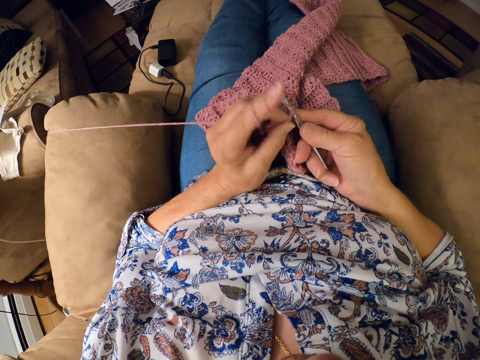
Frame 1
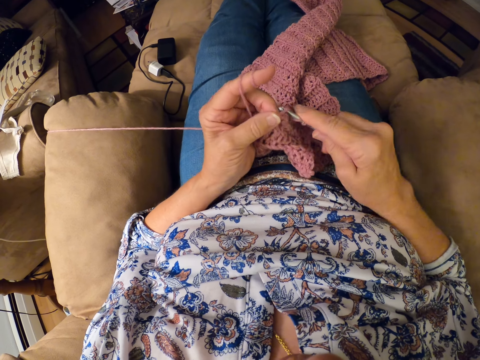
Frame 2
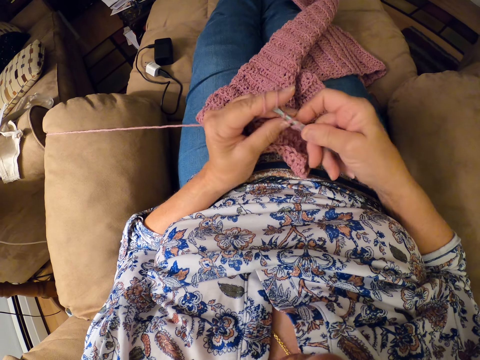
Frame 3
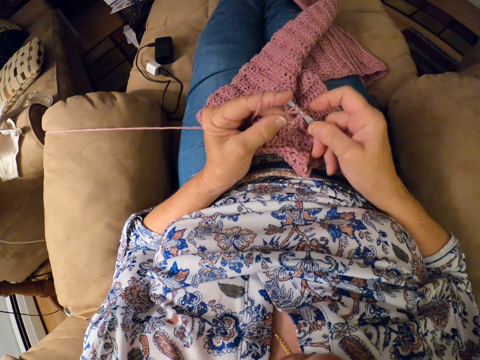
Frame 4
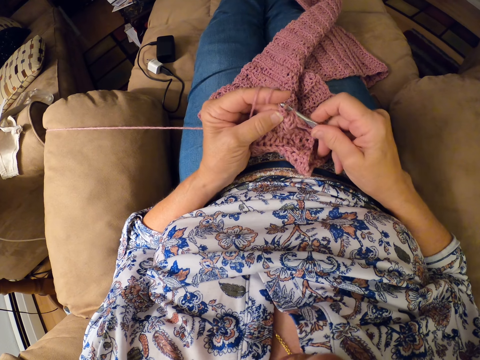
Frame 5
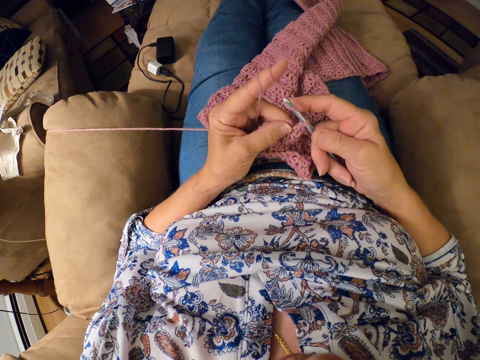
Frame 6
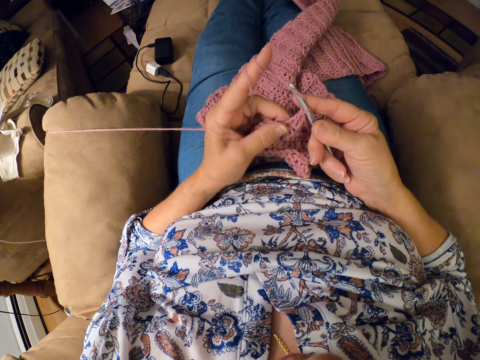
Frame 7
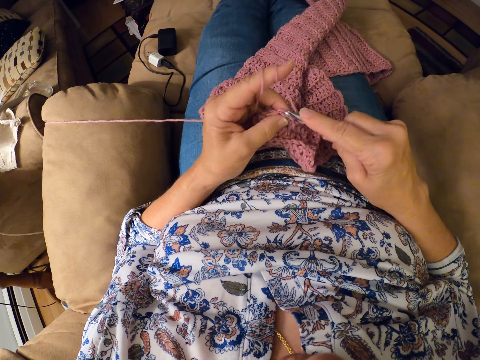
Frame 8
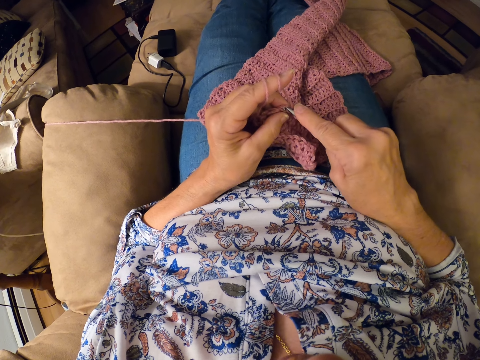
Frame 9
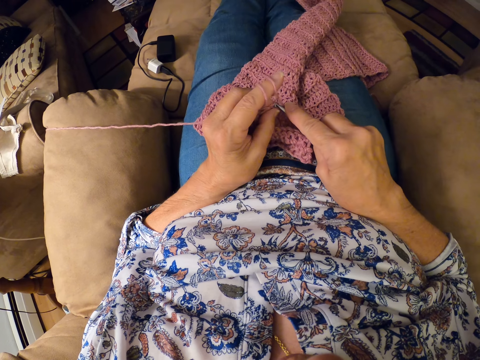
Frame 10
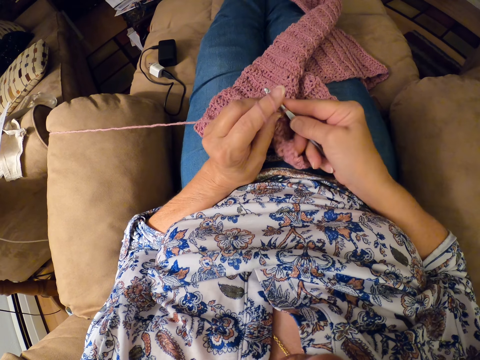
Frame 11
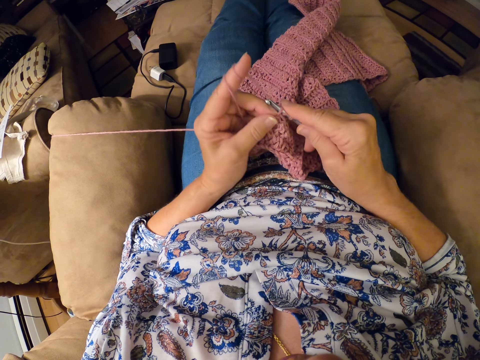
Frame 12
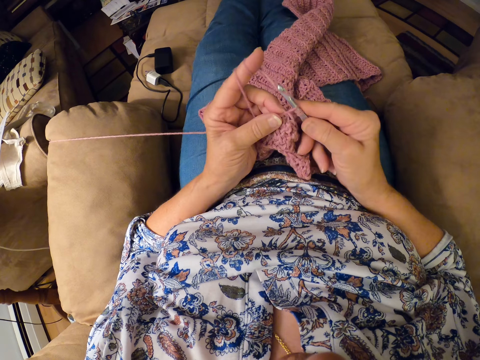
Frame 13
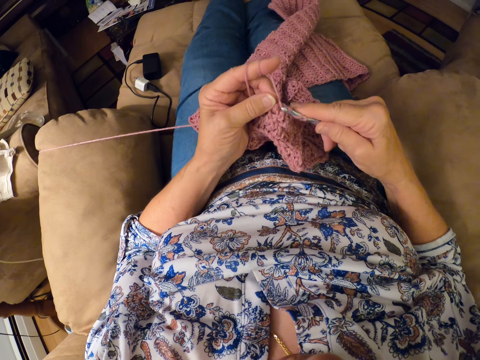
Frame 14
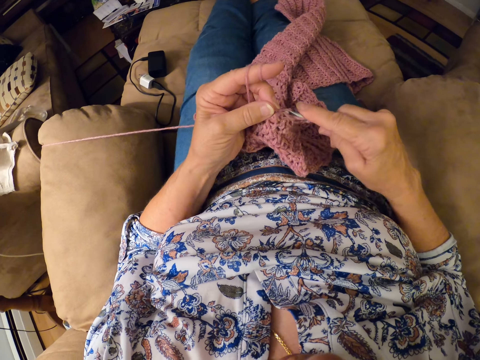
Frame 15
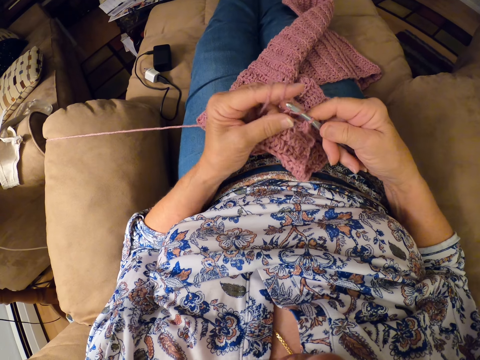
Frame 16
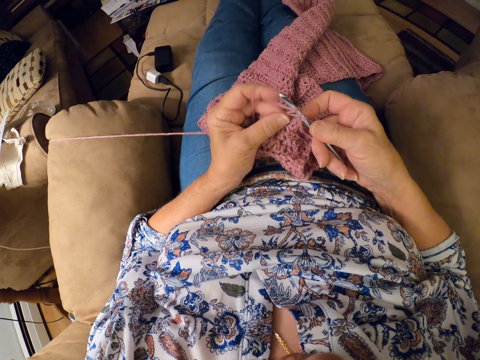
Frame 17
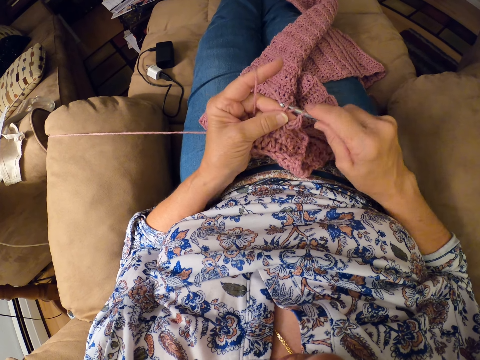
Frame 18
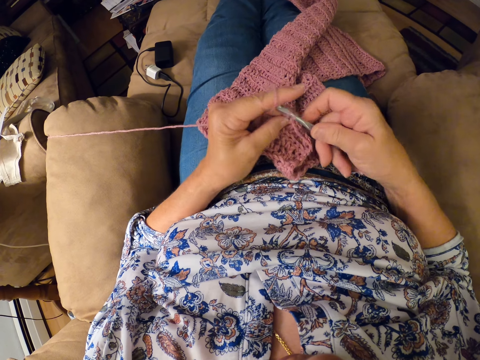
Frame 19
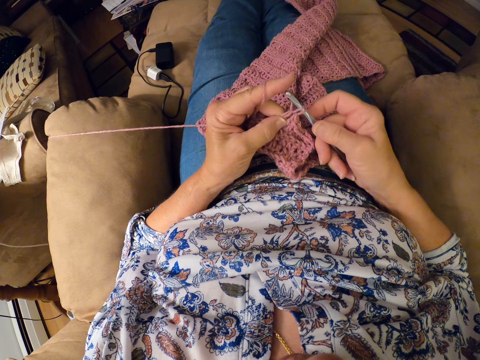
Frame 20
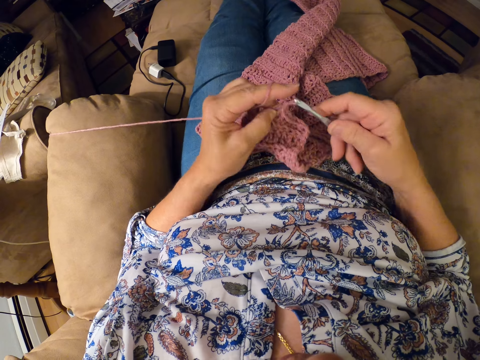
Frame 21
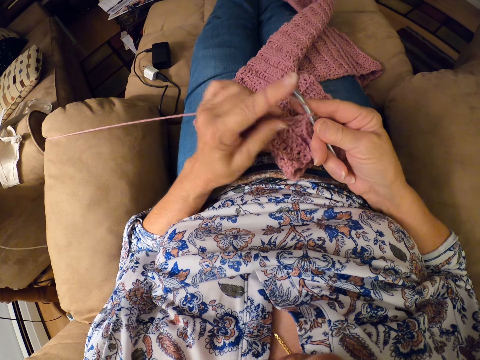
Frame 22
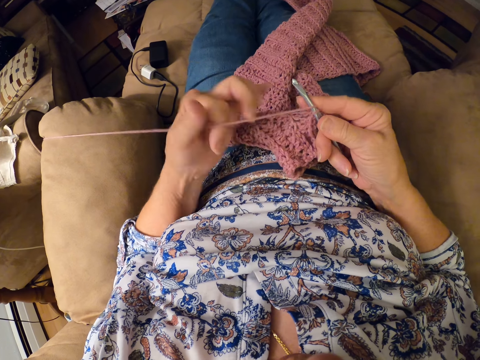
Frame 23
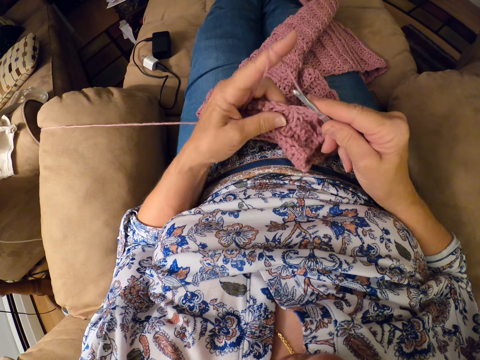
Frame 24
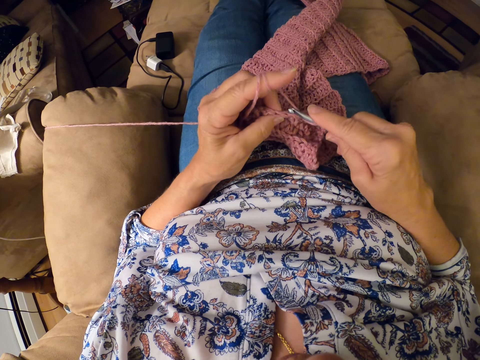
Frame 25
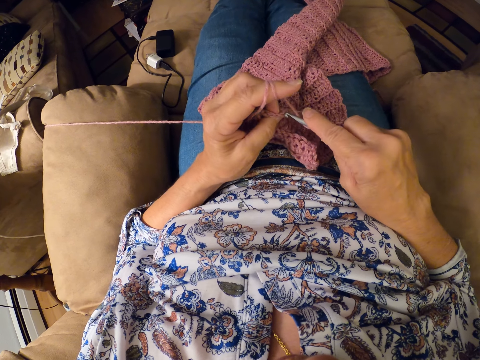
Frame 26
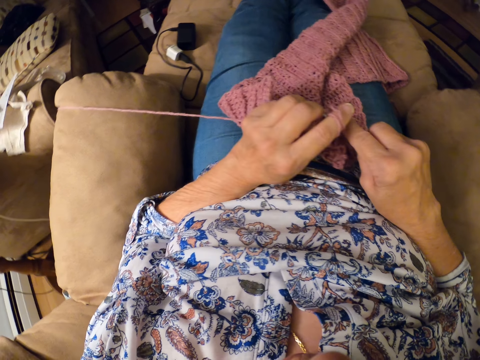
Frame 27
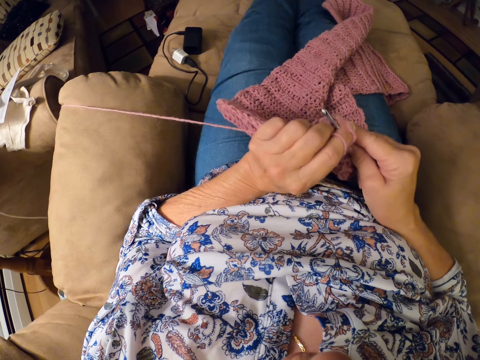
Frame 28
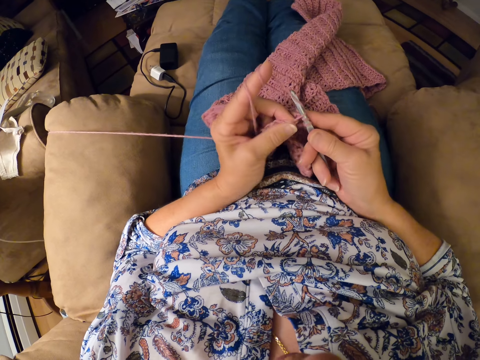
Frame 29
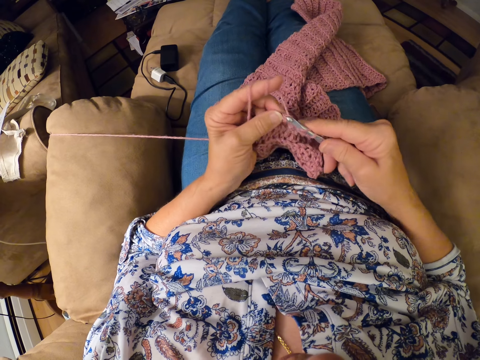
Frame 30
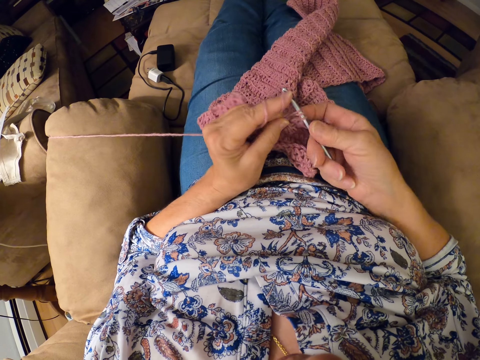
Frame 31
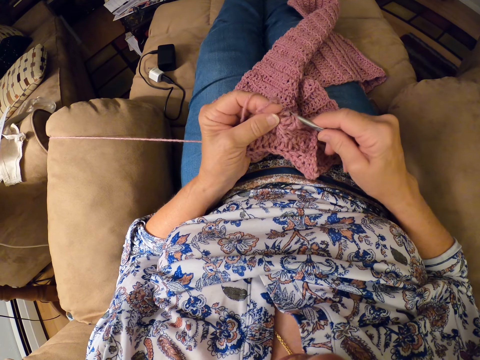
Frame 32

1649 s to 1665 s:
The camera wearer twirls the yarn around her left hand. She continues crocheting the yarn with the crocheting hook.

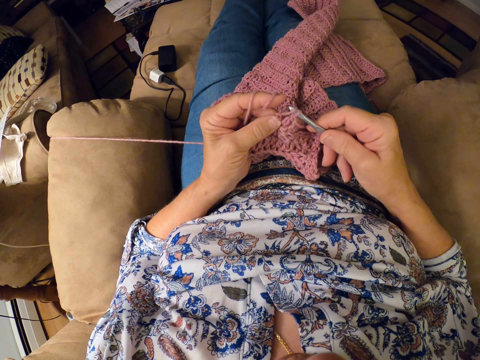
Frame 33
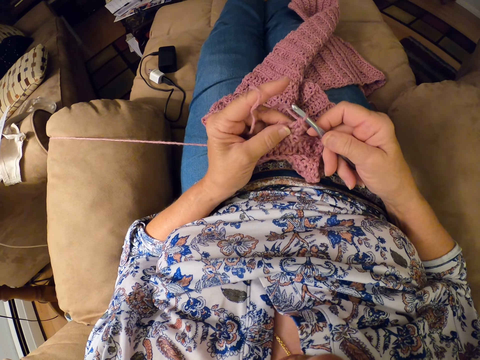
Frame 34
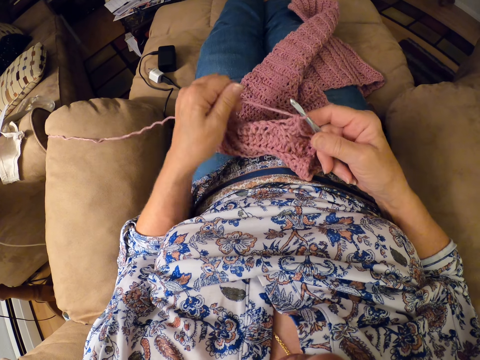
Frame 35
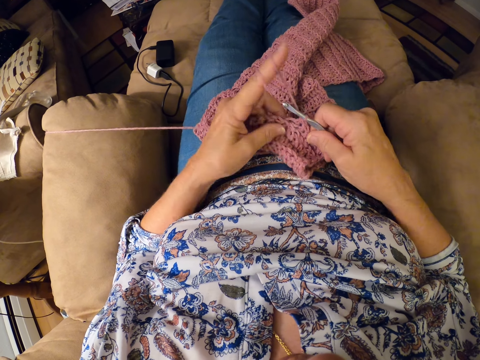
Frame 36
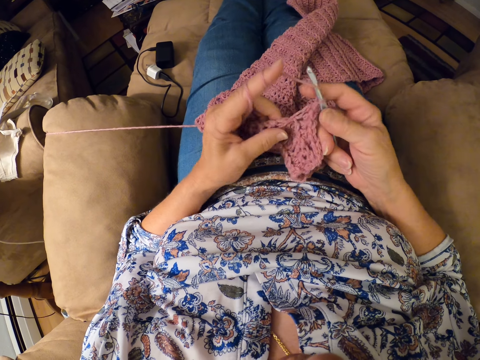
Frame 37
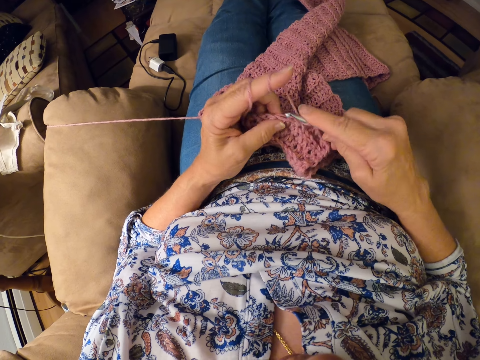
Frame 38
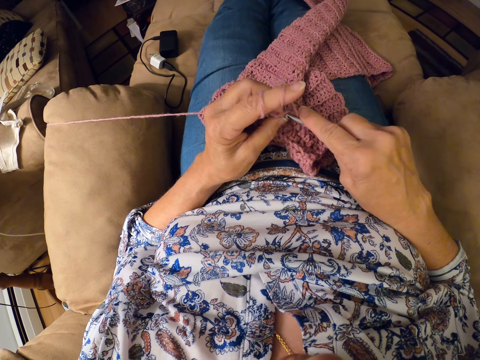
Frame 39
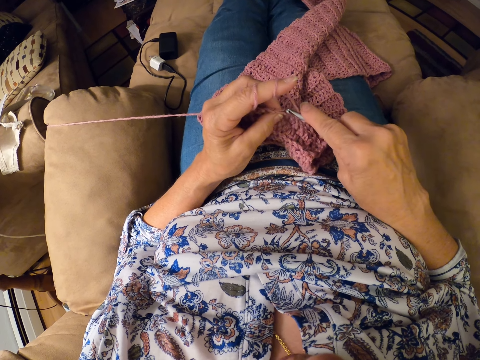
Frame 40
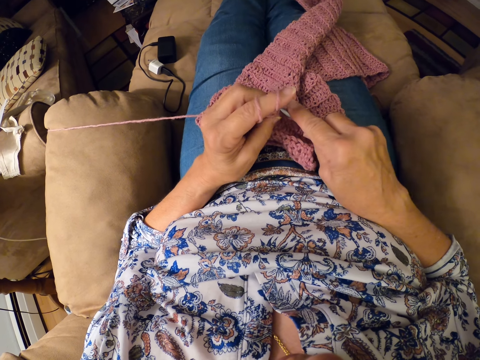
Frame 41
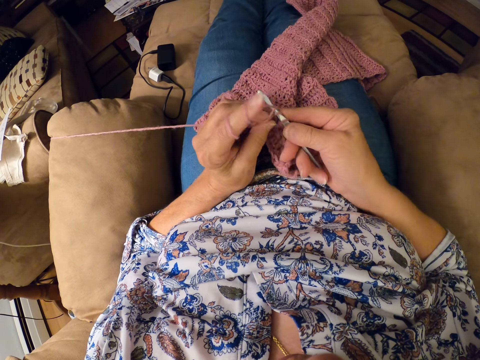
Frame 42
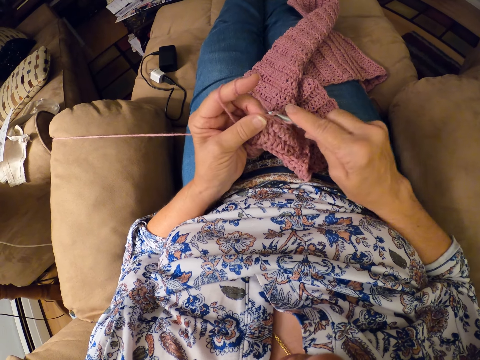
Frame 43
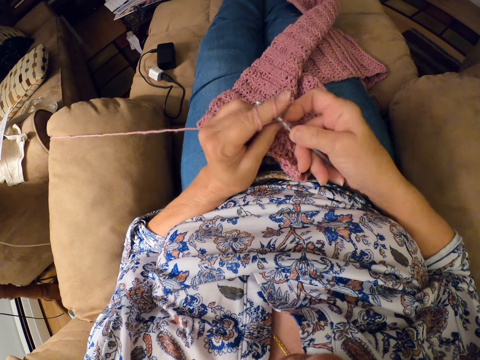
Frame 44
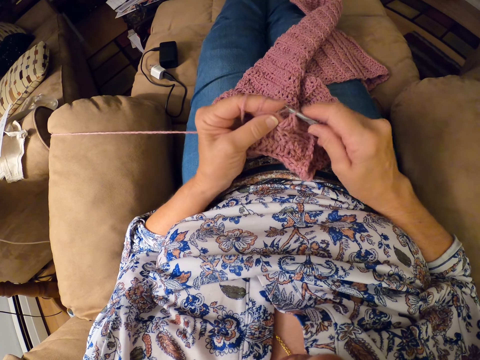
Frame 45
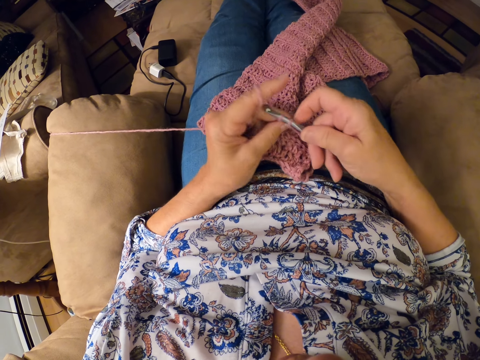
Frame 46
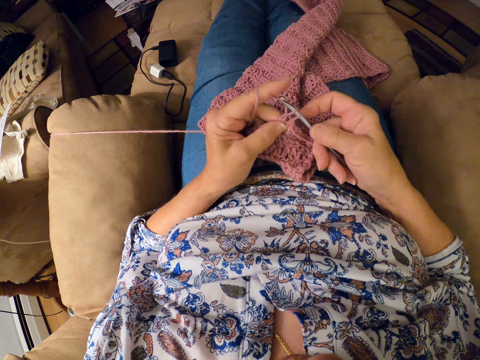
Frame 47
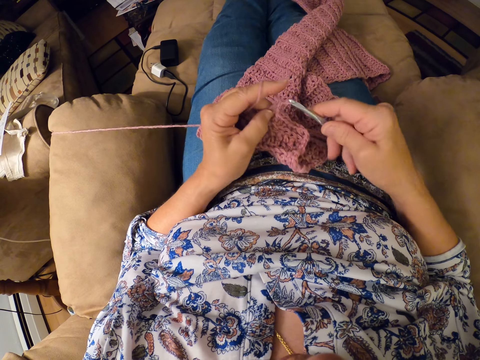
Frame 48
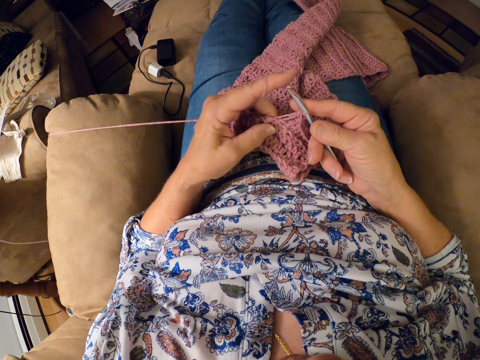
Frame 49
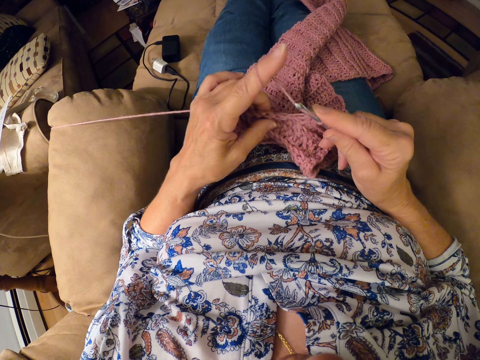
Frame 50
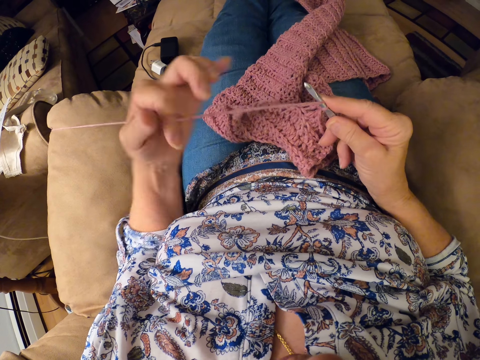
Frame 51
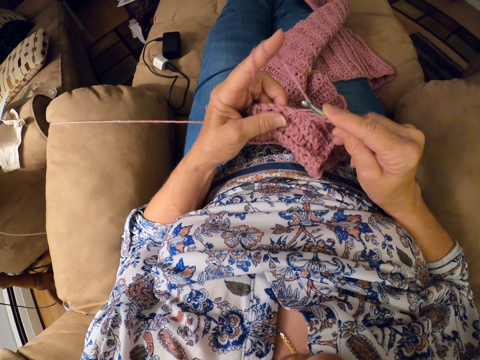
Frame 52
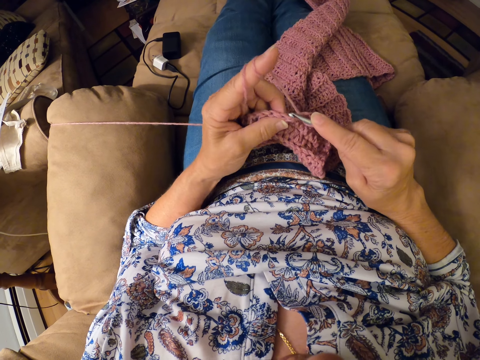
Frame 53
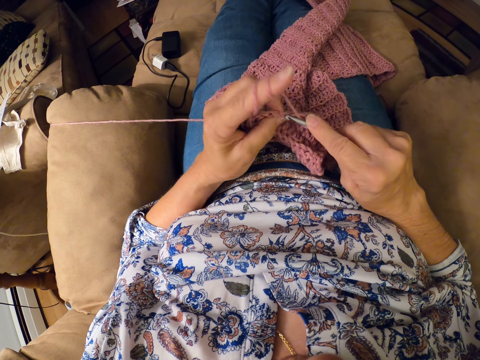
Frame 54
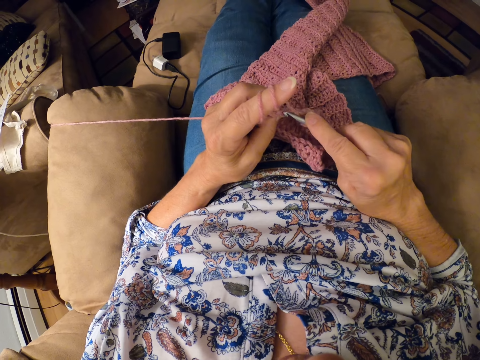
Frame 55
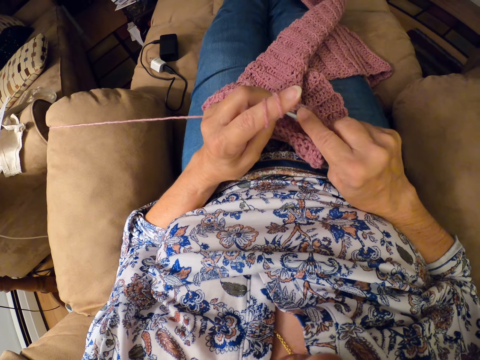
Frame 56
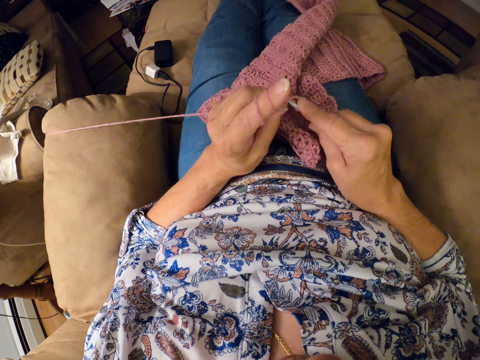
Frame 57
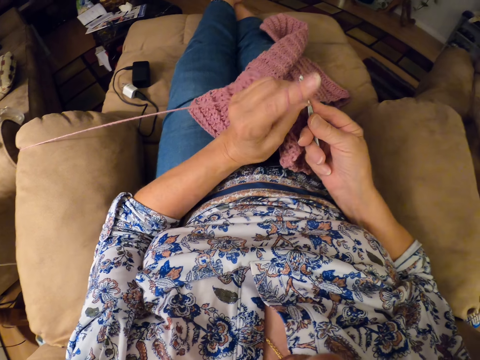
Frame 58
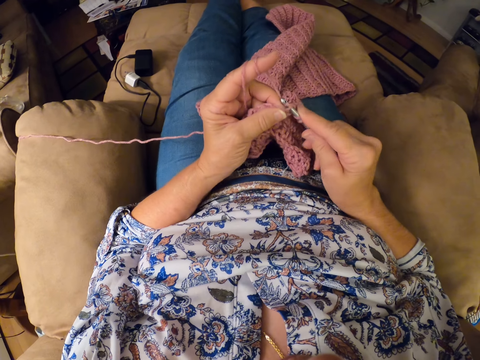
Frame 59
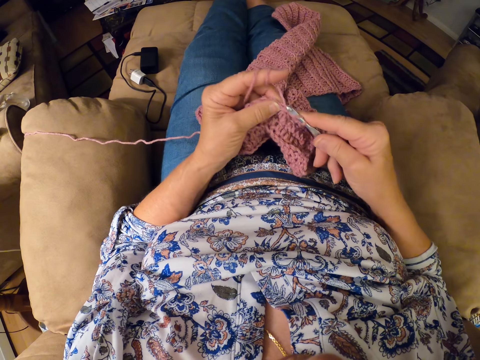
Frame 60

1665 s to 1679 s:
The camera wearer twirls the yarn around her left hand. She continues crocheting the yarn with the crocheting hook. She twirls the yarn around her left hand. She continues crocheting the yarn with the crocheting hook.
